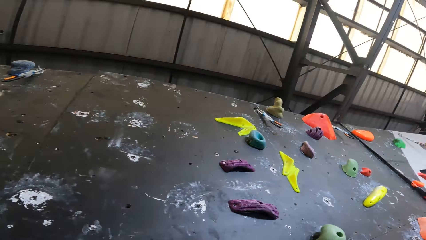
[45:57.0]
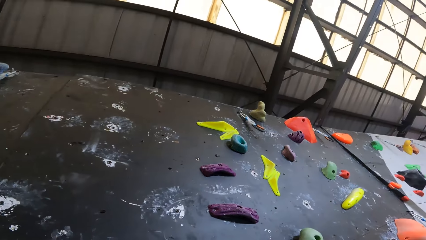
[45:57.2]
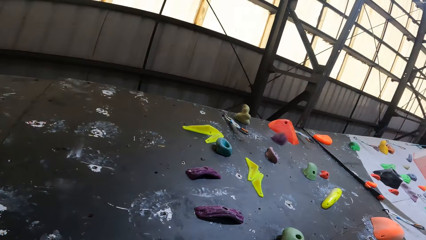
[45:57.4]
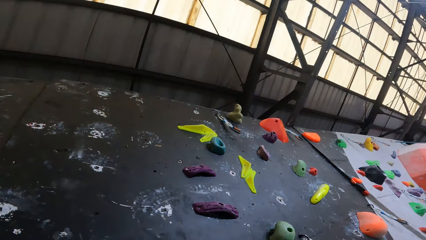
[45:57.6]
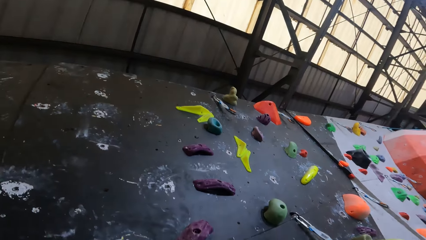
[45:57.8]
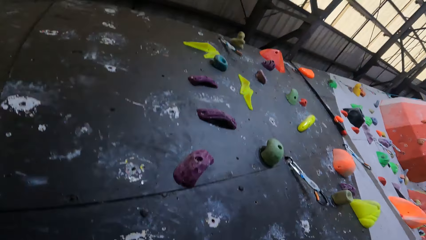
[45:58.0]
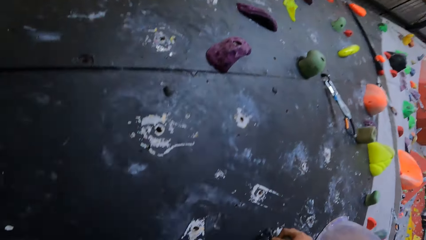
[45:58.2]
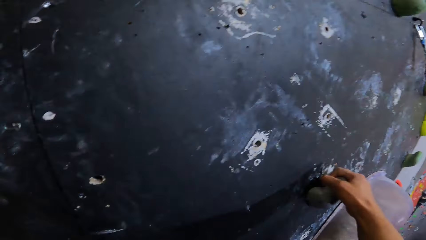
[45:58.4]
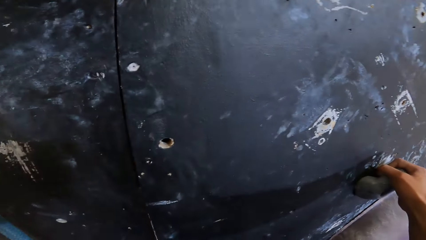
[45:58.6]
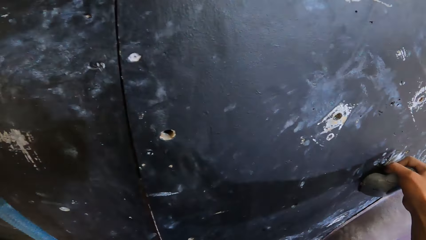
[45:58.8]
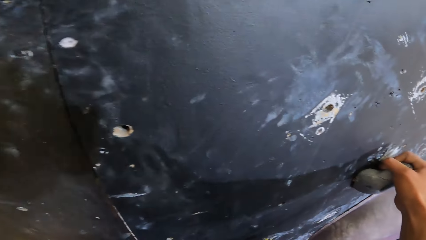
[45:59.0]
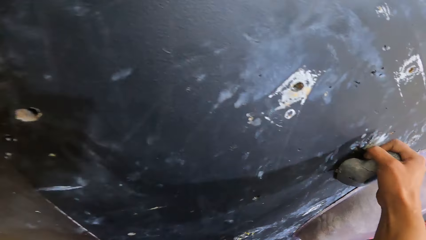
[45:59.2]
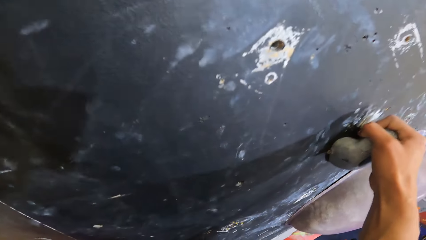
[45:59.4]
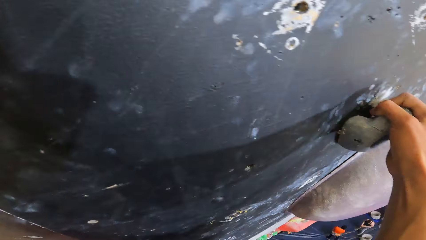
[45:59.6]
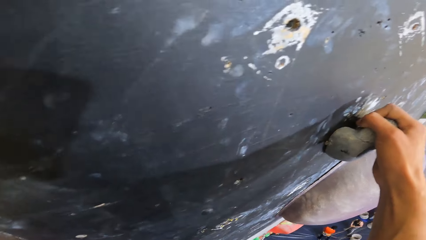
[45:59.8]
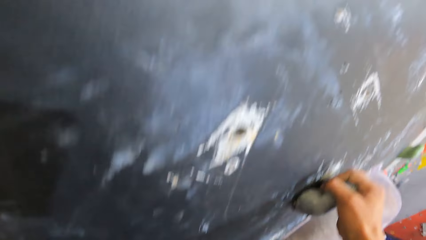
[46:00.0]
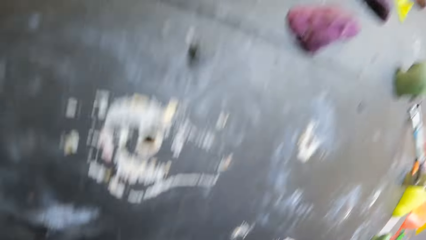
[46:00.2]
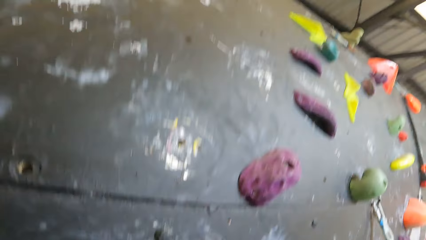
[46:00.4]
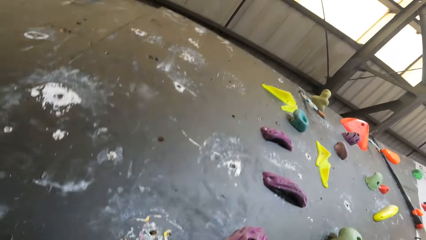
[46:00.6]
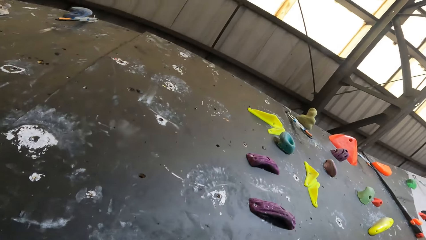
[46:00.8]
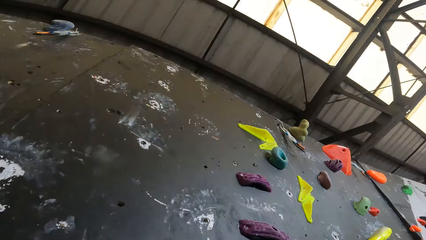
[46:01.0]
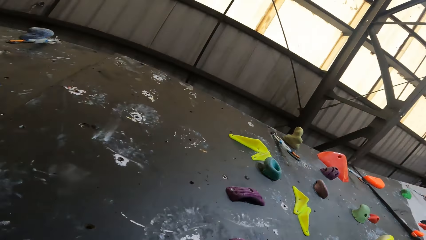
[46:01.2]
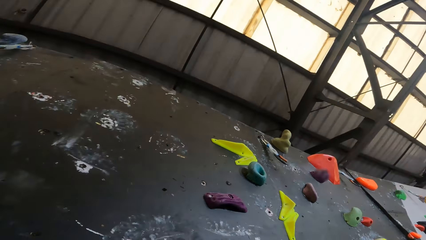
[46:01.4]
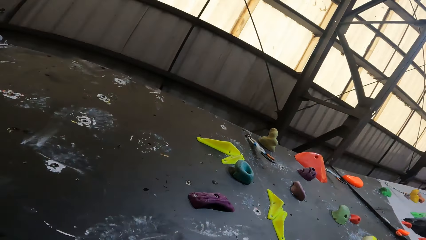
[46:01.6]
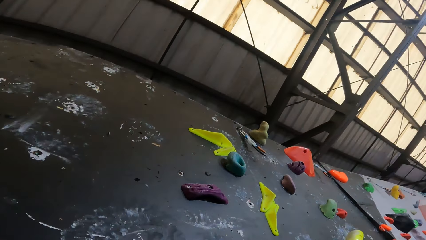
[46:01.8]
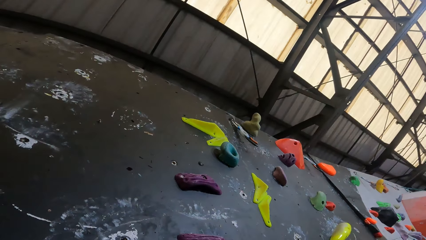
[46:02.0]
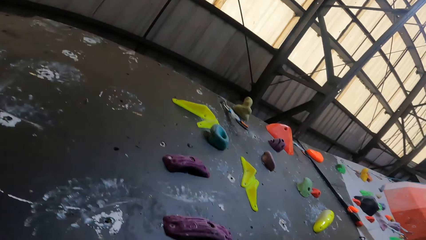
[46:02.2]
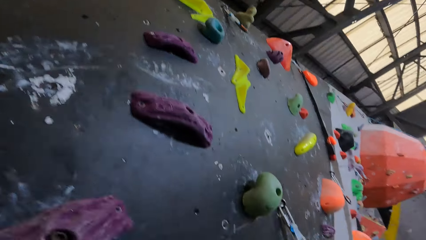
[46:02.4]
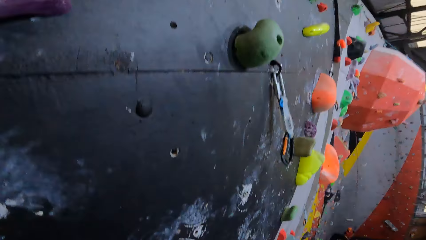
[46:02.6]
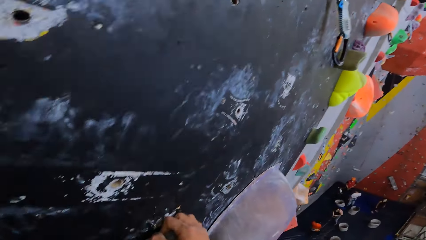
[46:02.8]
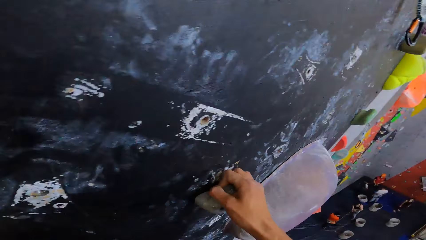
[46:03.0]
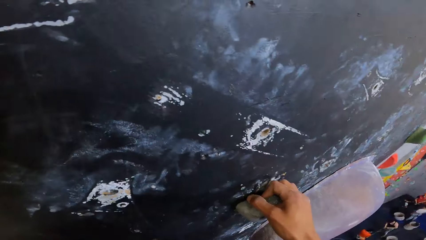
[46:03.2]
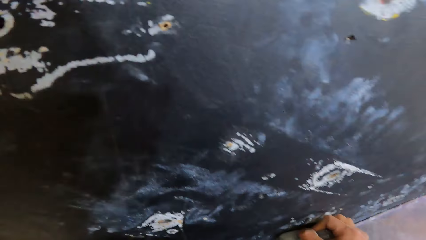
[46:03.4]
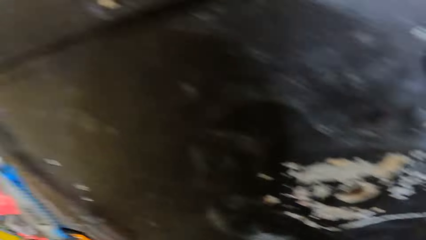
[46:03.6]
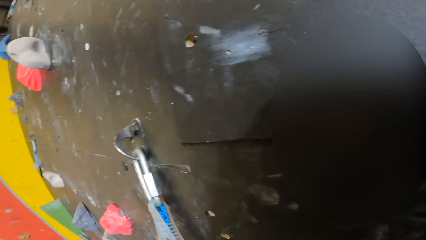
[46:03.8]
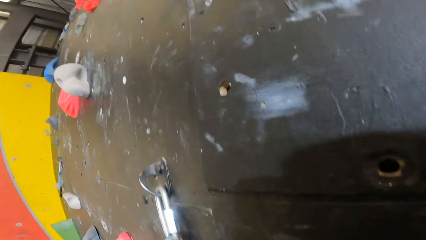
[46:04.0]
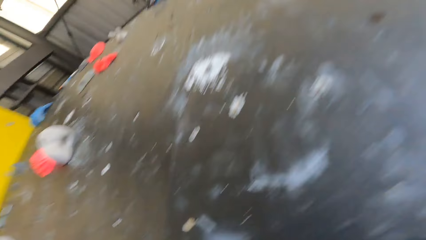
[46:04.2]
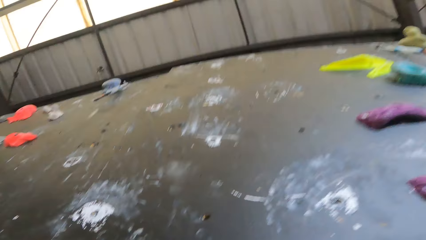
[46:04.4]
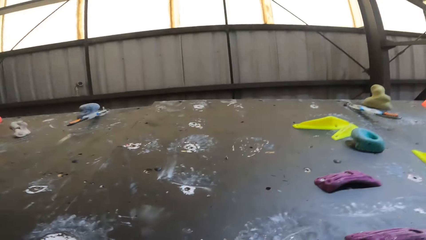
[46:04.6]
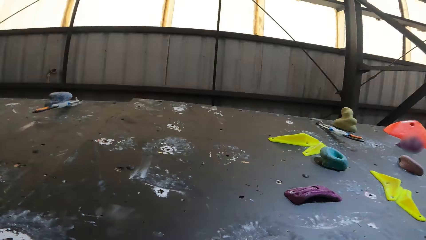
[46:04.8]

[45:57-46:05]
The camera wearer climbs the wall.

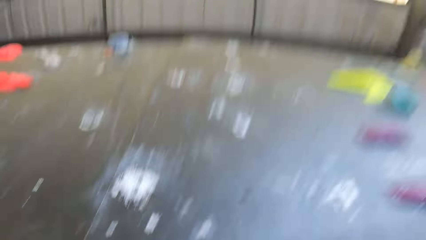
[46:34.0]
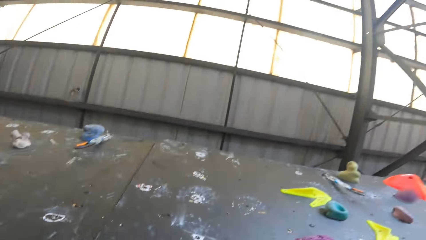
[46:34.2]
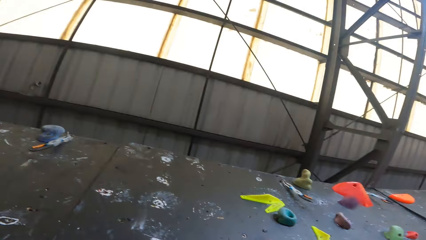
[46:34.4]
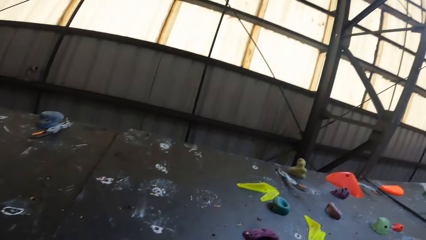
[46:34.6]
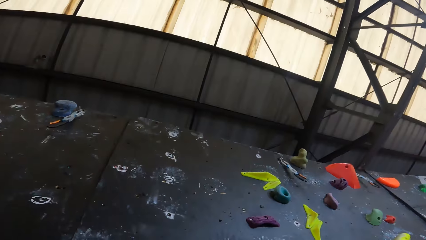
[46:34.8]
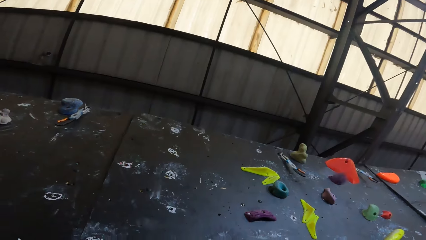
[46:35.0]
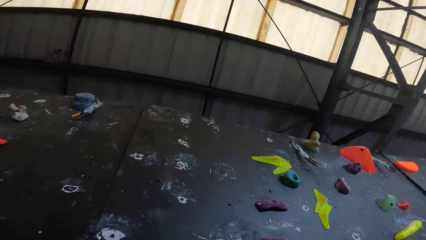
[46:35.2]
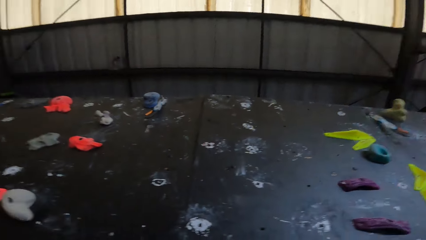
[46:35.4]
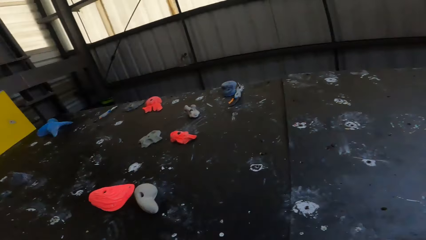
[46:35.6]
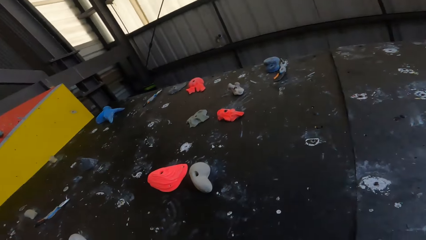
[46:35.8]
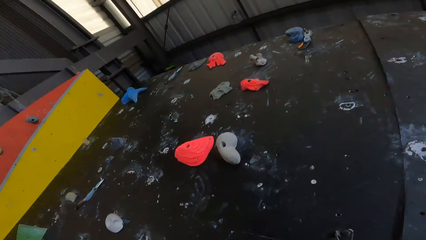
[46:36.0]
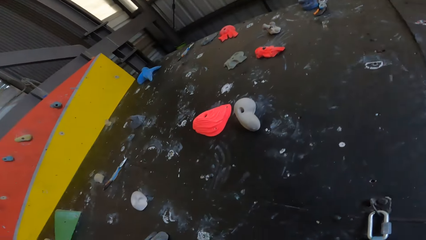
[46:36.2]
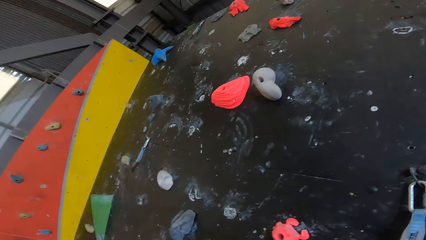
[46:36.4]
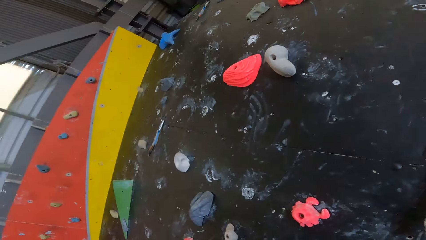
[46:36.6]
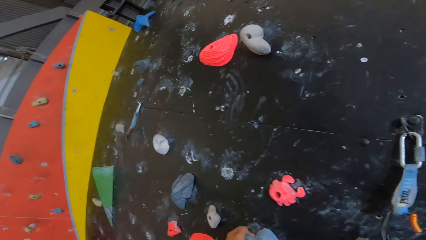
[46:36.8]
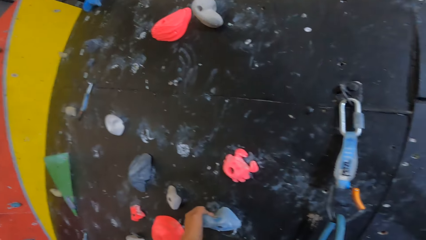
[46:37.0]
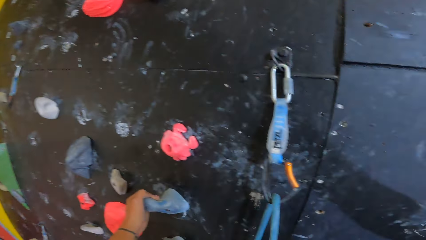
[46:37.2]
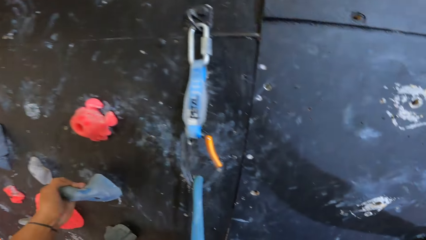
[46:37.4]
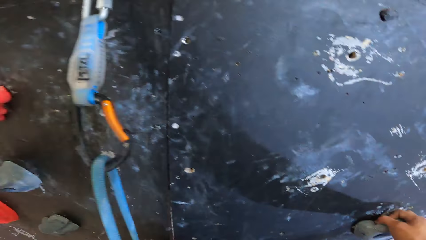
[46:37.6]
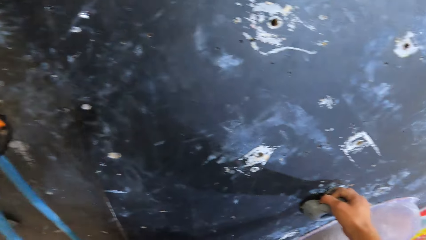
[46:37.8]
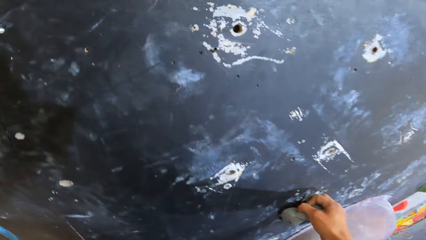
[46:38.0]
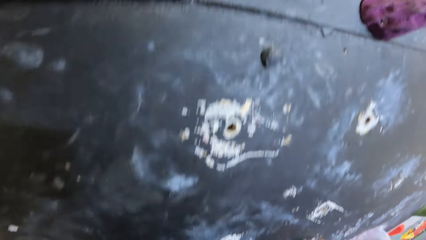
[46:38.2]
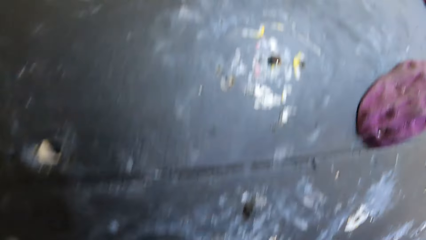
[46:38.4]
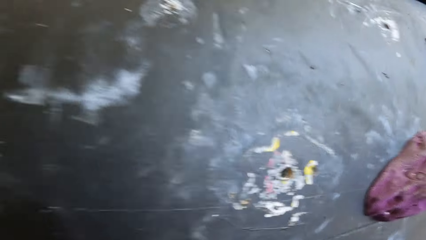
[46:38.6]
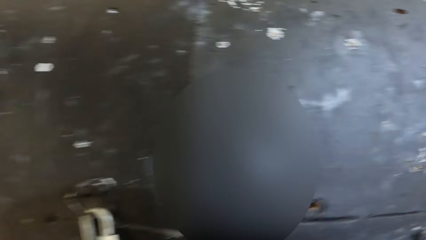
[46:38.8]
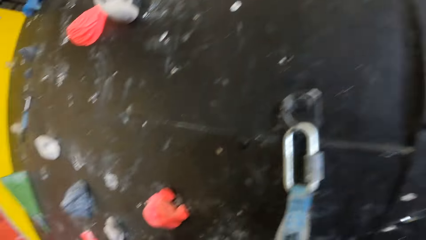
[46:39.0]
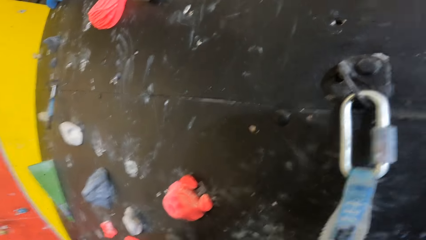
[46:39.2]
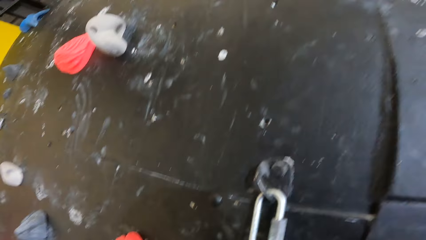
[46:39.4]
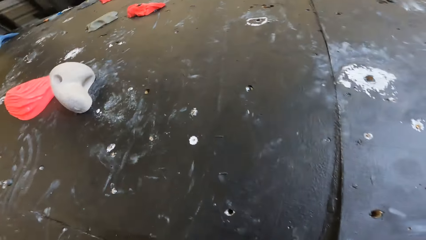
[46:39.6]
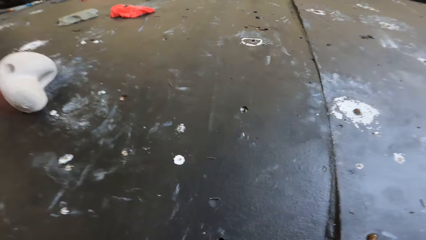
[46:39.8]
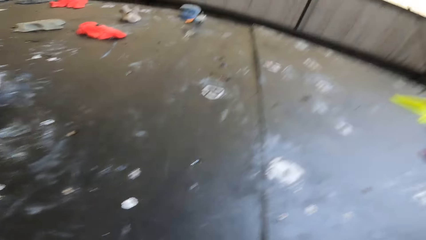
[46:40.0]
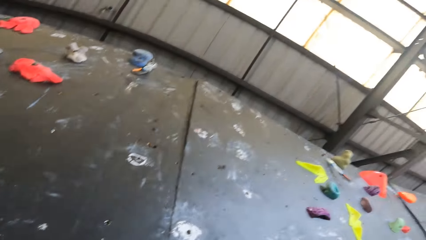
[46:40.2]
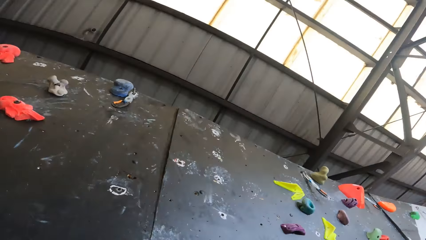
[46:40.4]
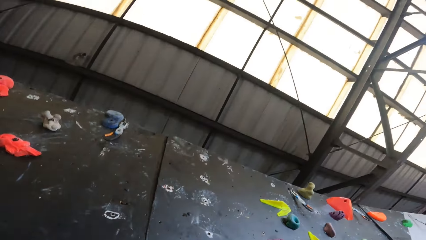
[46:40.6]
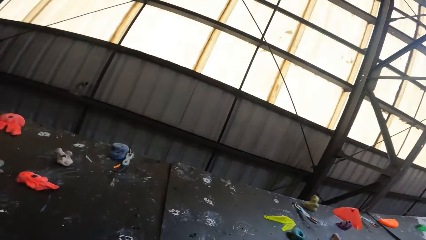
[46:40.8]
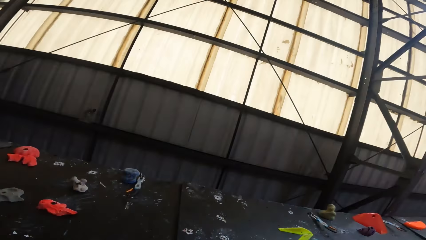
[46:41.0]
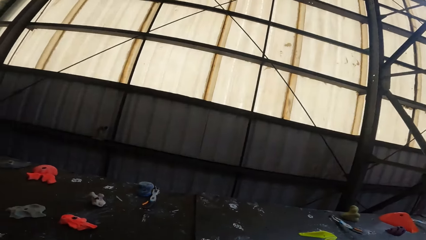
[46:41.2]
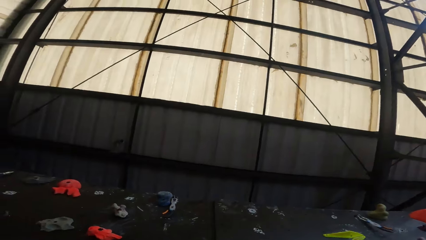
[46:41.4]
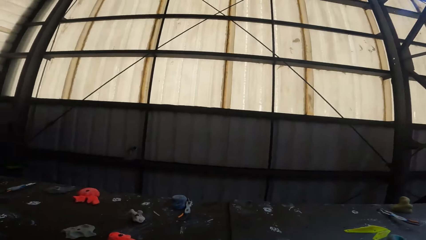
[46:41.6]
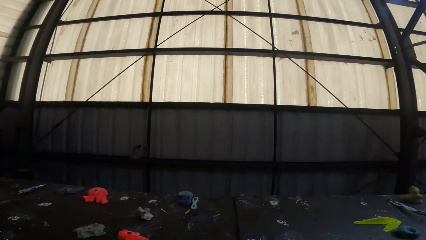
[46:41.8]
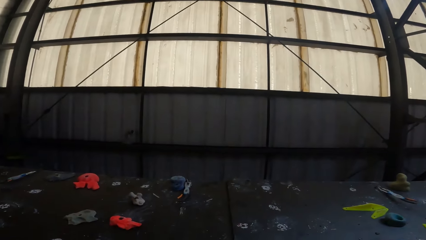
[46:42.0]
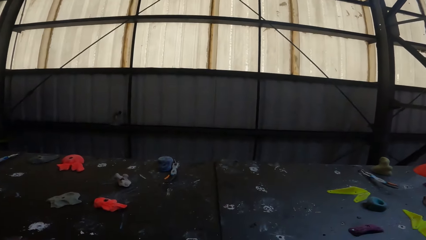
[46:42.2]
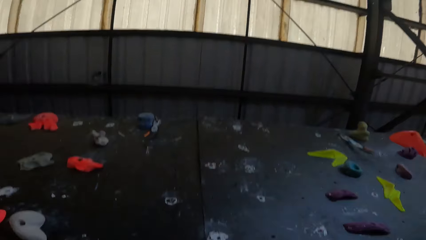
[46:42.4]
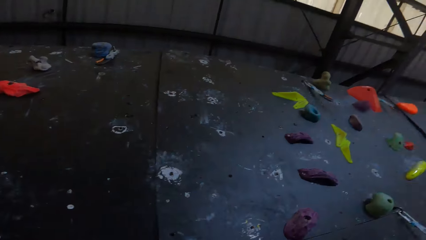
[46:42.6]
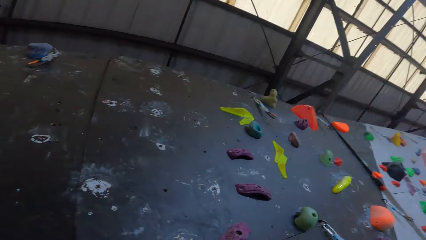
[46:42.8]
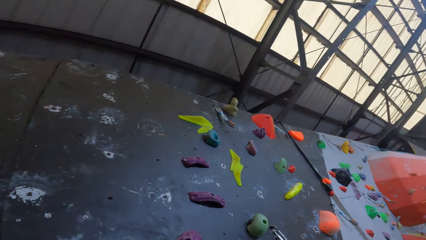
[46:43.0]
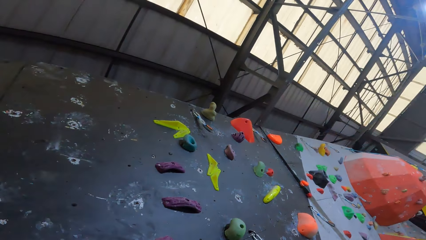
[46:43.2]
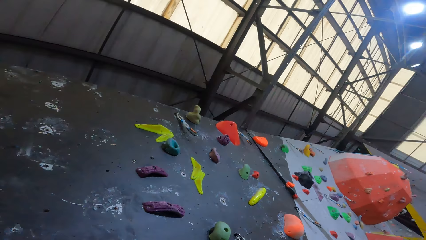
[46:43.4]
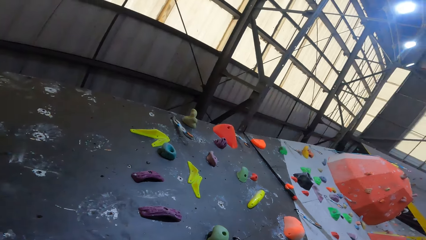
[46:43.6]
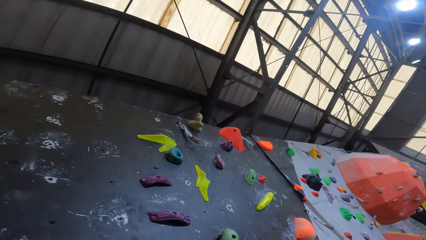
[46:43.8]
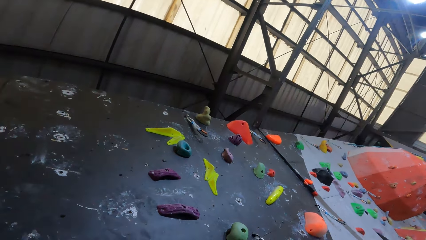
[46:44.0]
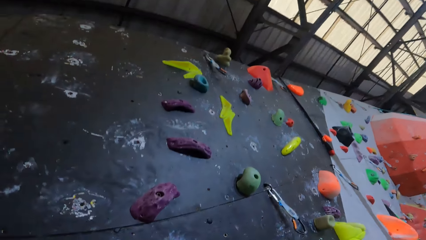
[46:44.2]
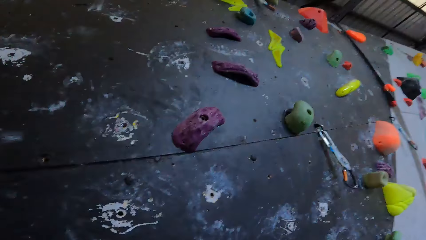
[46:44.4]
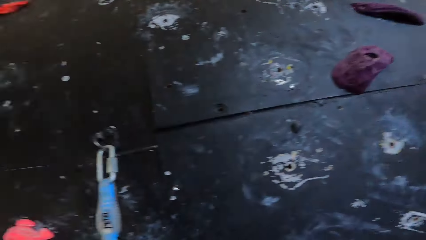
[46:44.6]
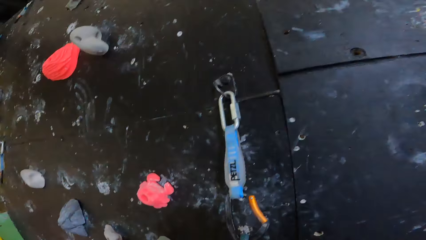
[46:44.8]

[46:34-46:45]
The camera wearer looks around.
